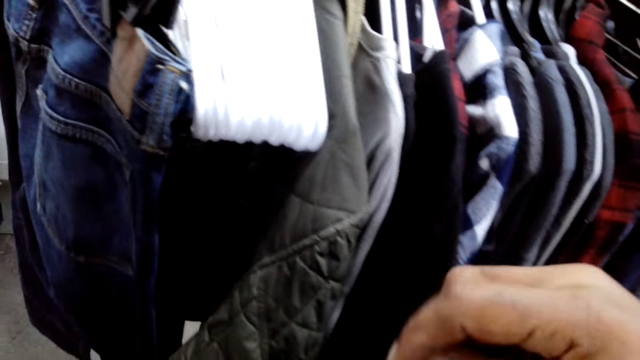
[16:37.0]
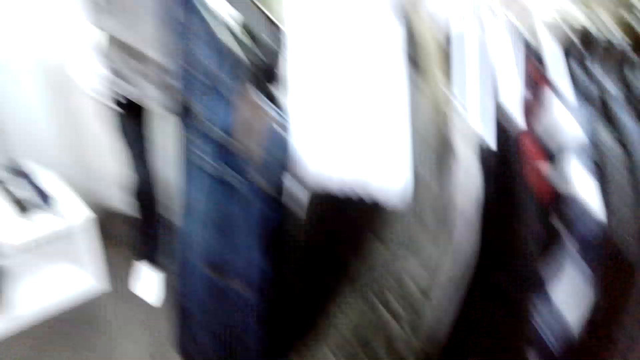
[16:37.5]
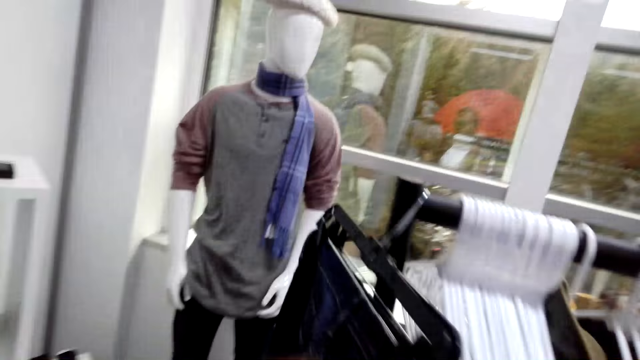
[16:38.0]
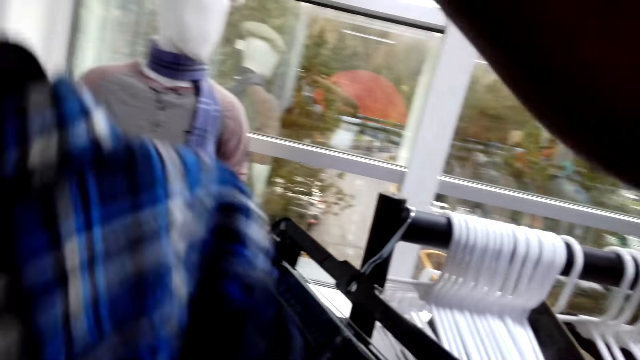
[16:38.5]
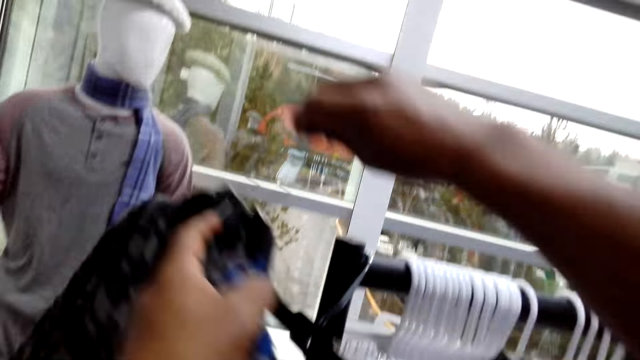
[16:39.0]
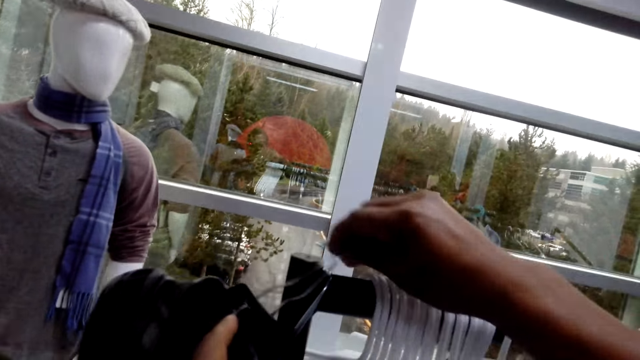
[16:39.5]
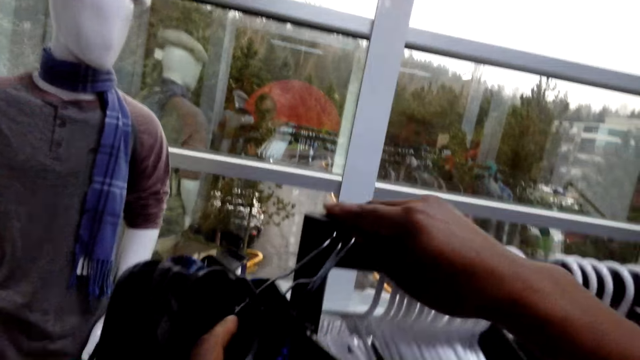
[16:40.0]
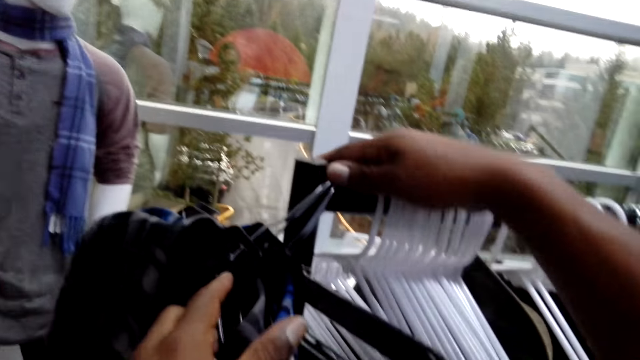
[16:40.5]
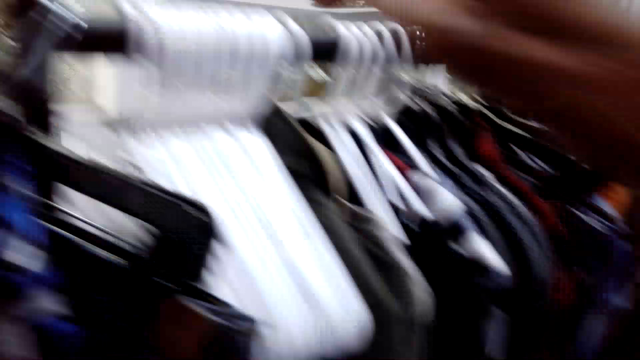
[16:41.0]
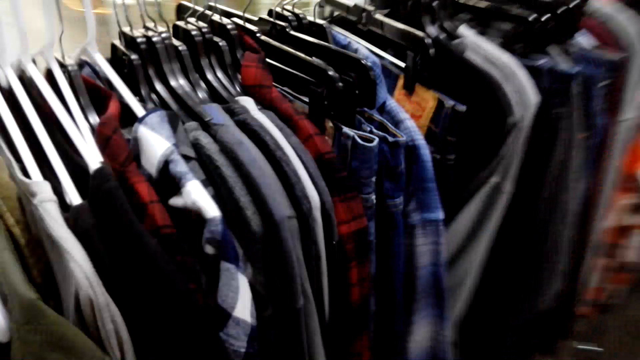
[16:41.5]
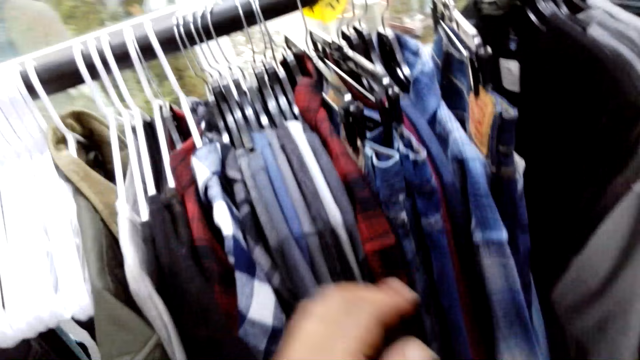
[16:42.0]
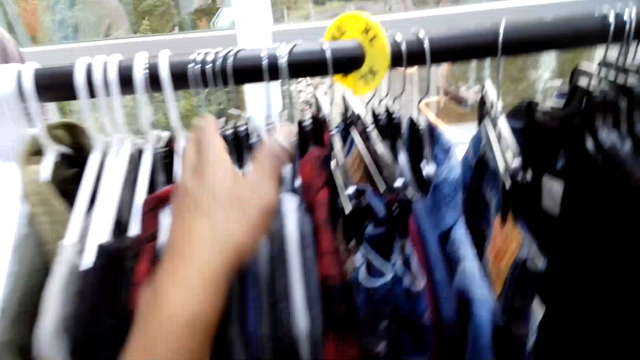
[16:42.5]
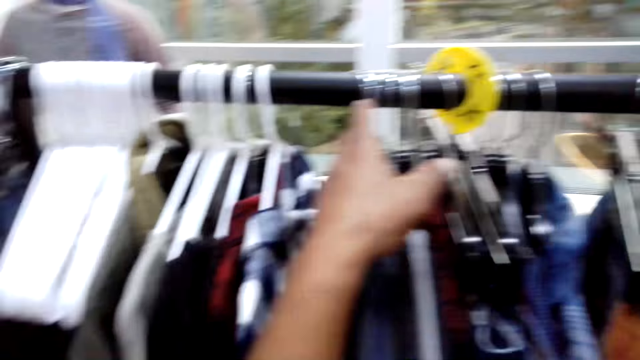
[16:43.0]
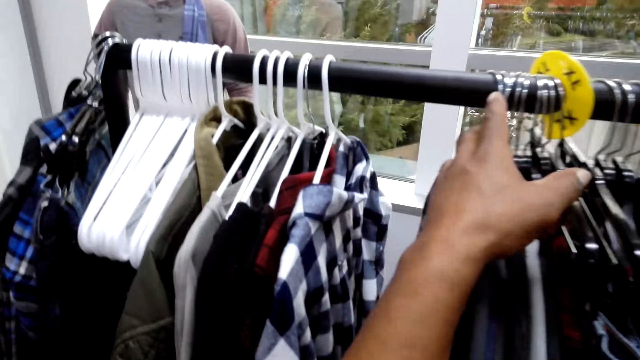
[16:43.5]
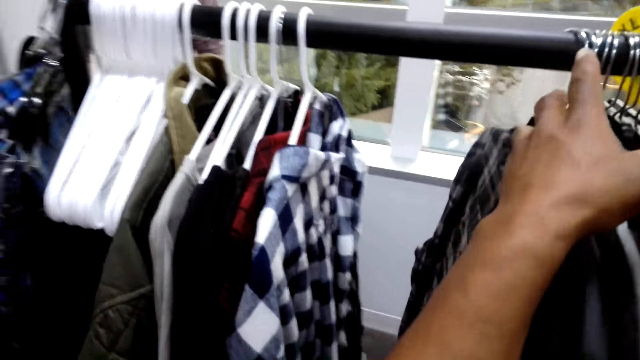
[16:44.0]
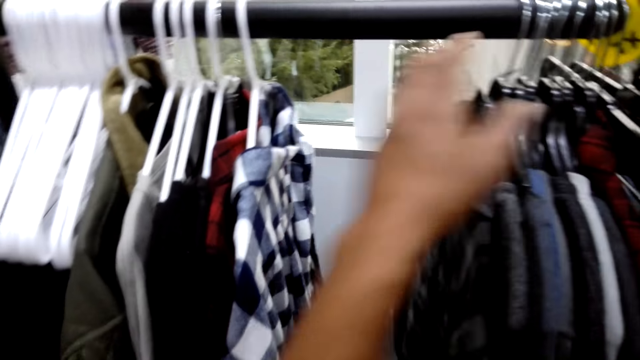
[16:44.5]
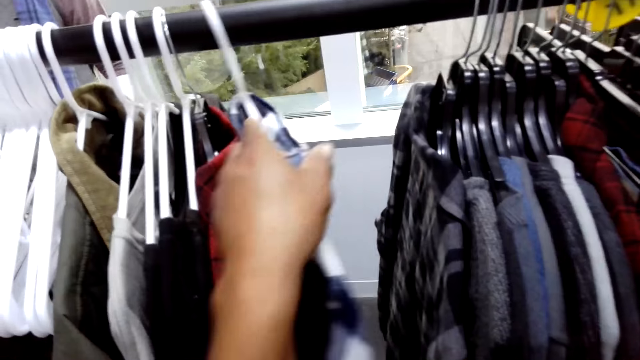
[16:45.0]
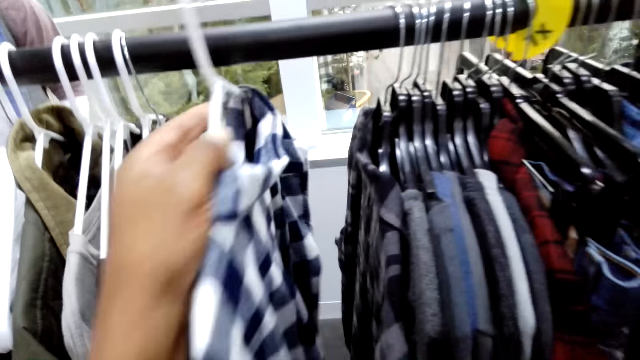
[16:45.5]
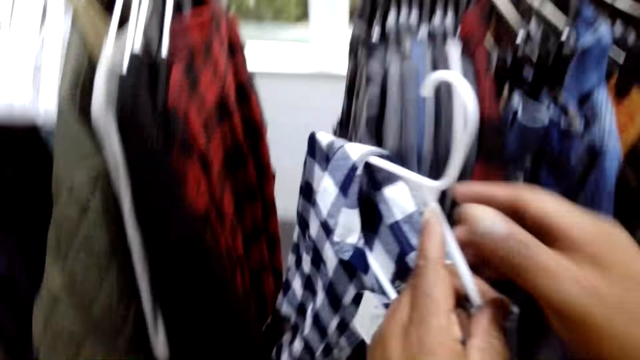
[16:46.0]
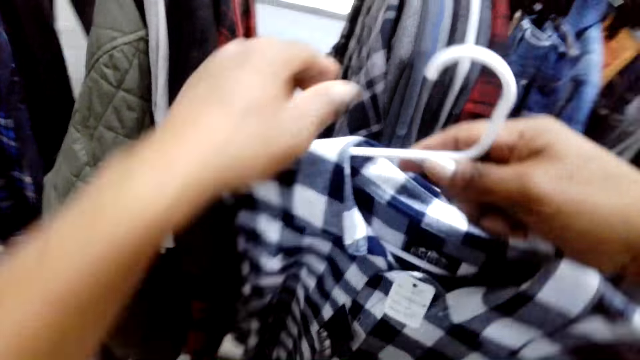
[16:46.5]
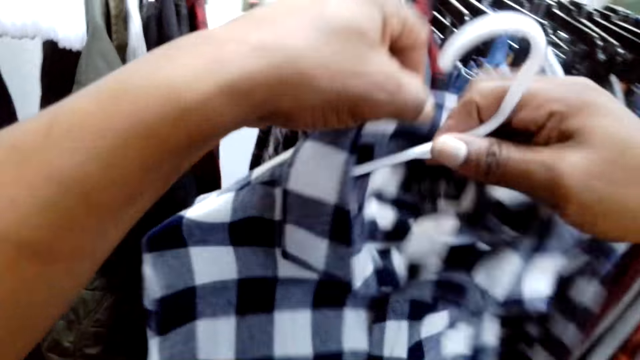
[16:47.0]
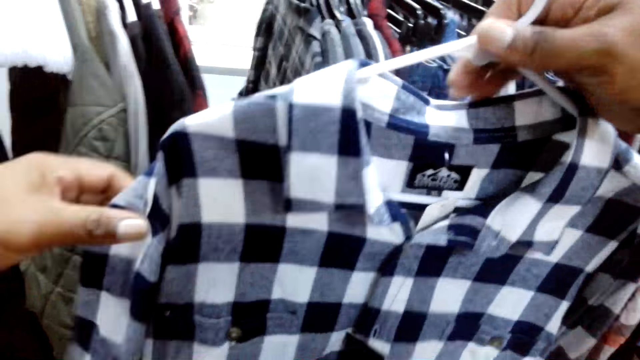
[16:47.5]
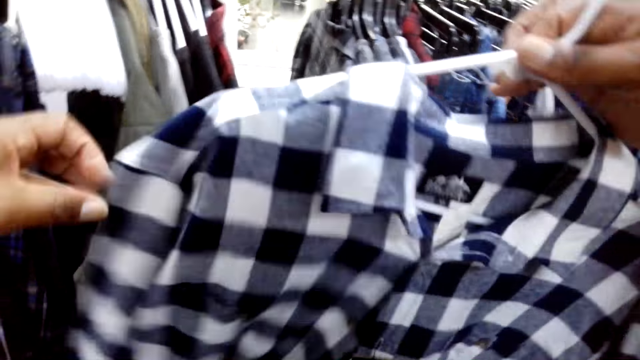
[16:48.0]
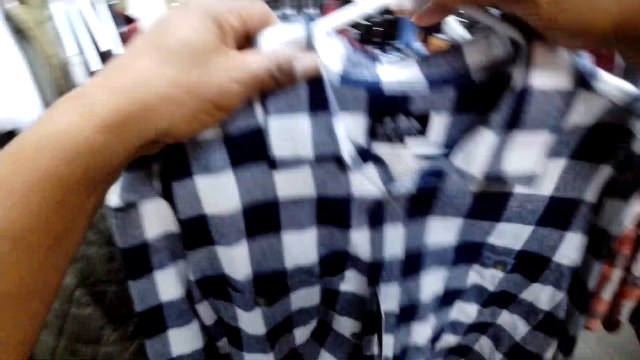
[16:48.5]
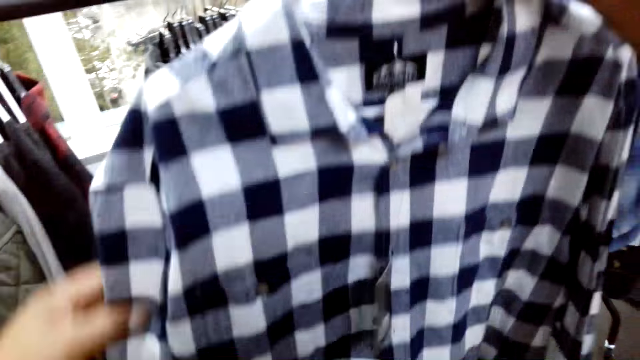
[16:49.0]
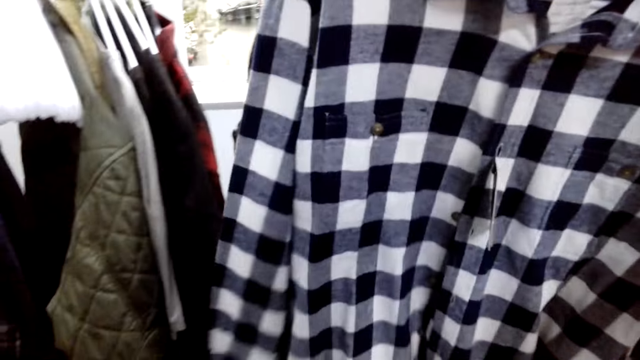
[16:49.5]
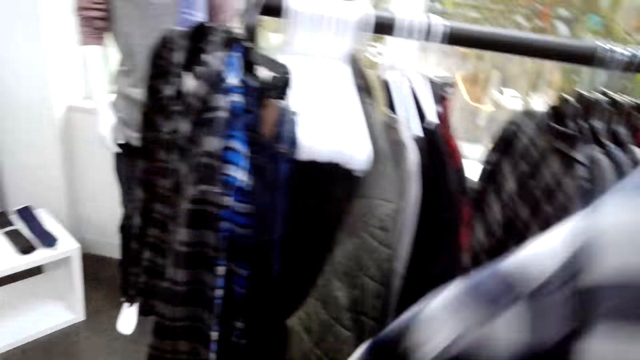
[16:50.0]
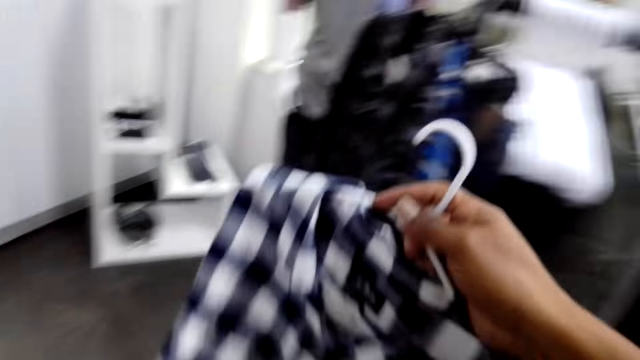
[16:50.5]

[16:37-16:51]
The camera wearer hangs clothes on the clothes stand. They move clothes on the clothes stand. They pick clothes from the clothes stand and adjust the clothes on the hanger.

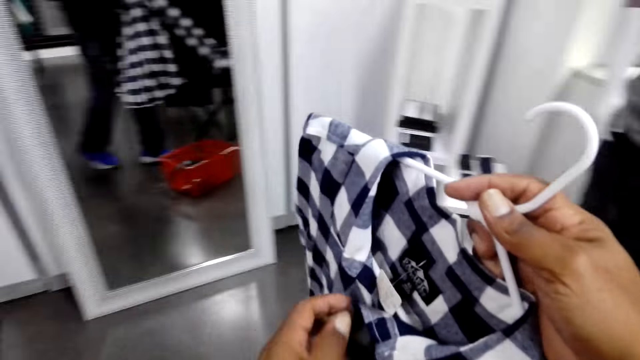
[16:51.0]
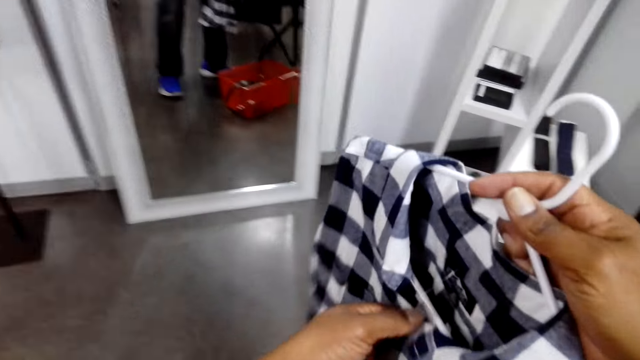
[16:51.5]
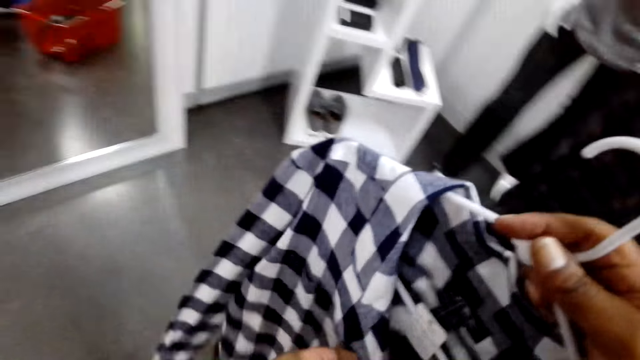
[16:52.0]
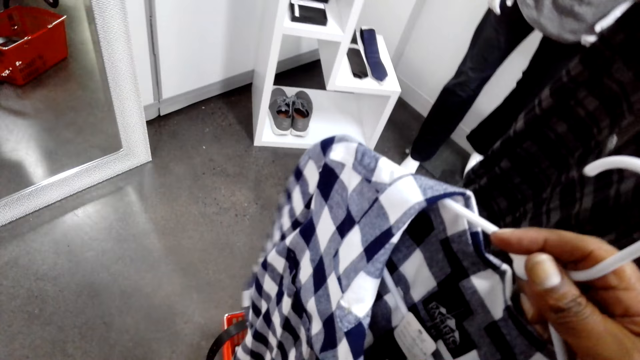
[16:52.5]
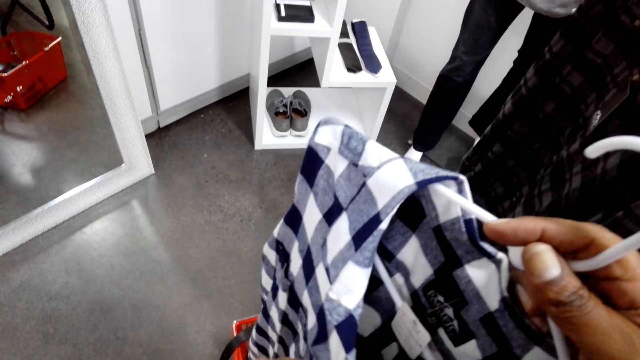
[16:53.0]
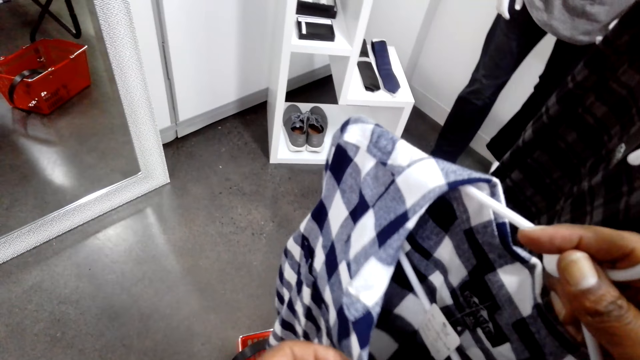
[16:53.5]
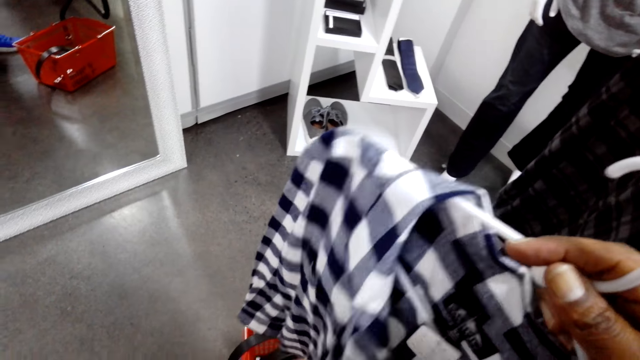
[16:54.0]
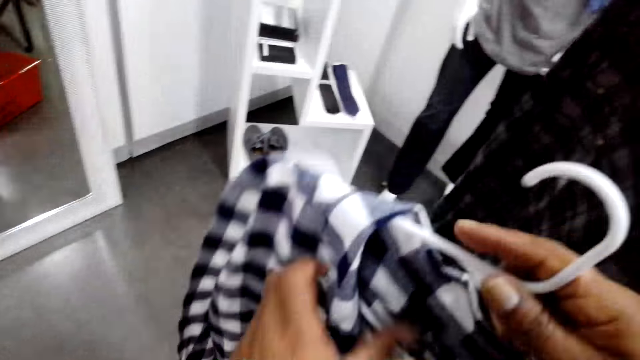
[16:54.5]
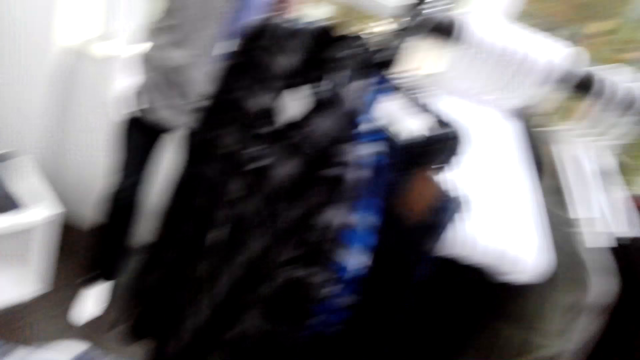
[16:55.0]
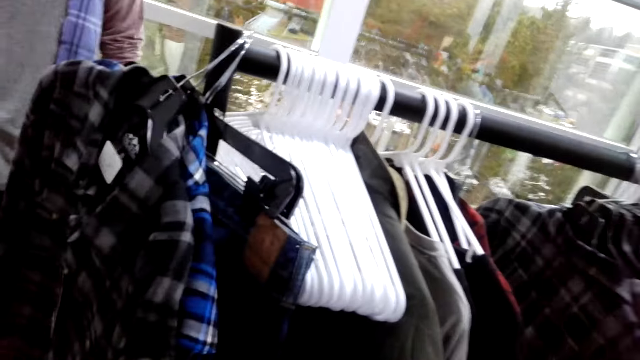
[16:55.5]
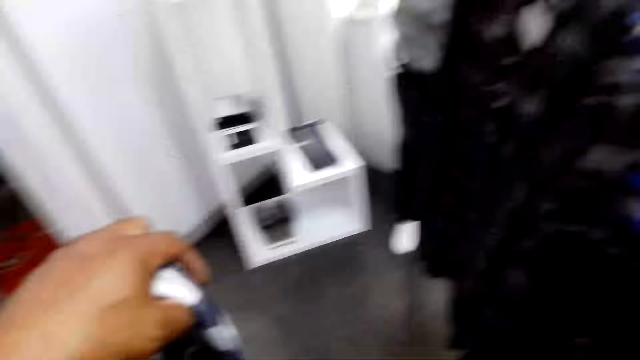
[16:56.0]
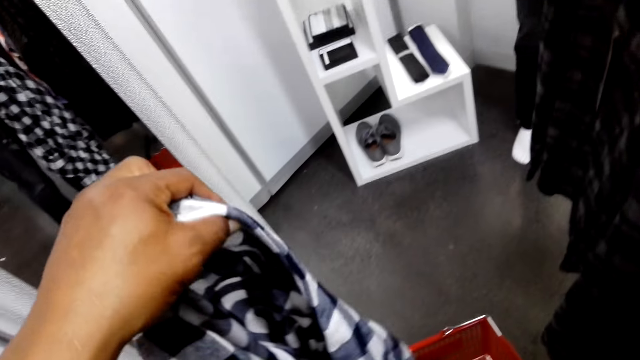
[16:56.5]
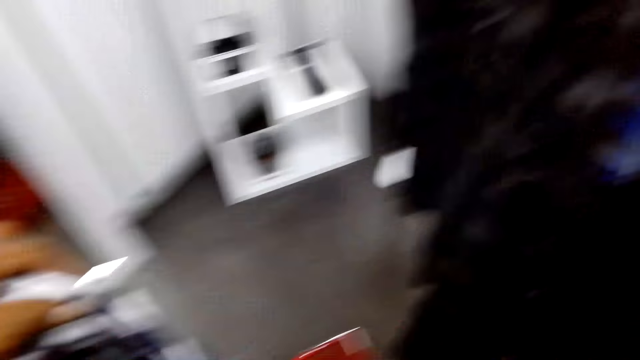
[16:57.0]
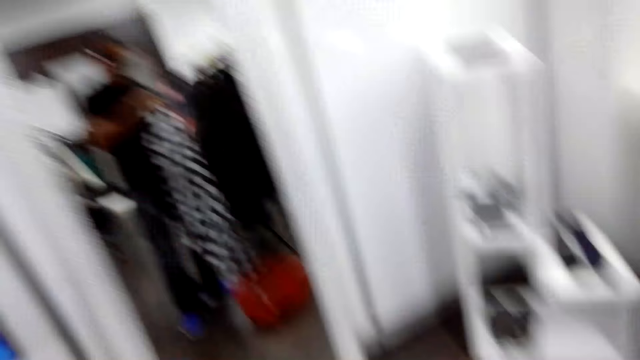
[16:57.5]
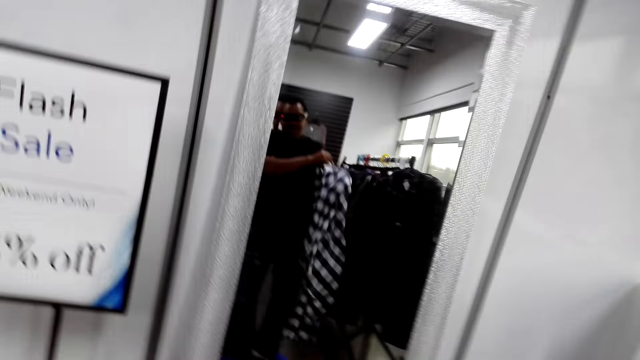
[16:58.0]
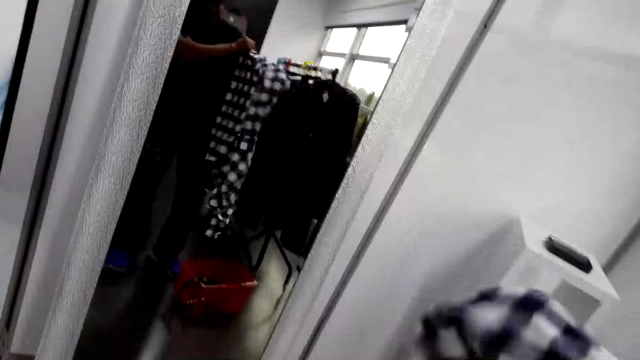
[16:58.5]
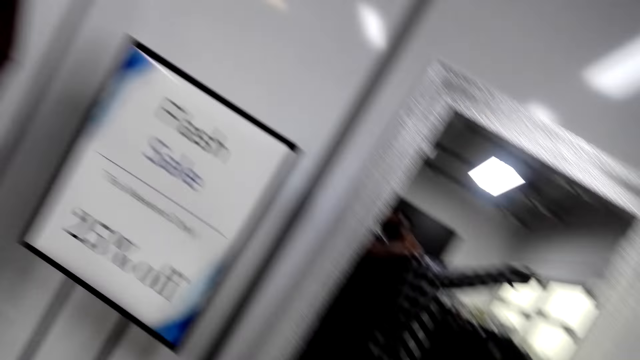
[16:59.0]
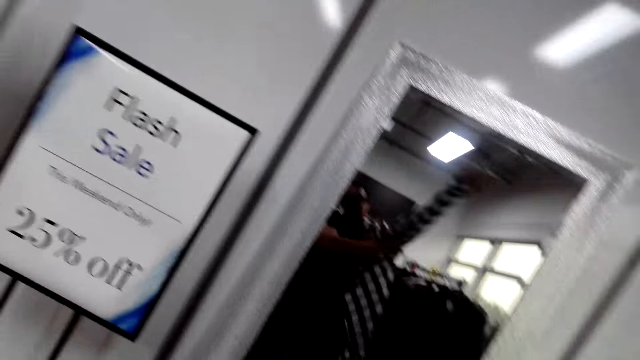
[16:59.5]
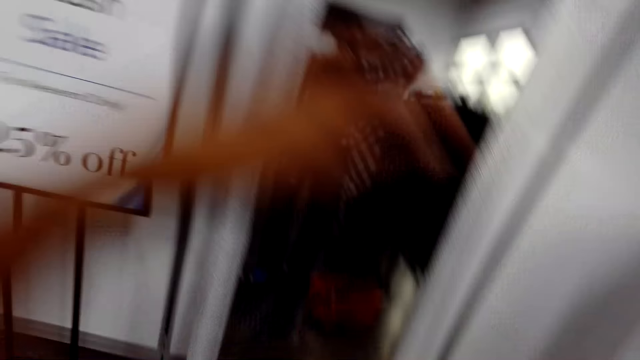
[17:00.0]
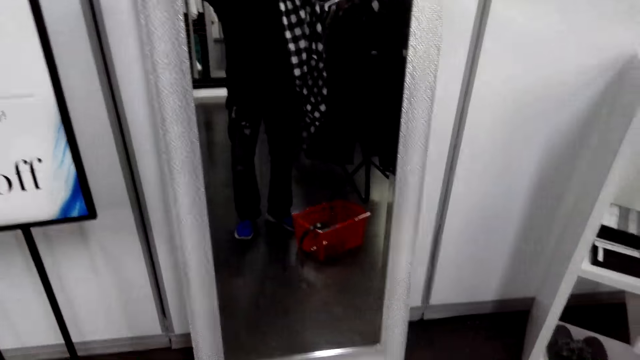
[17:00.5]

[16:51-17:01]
The camera wearer removes the clothes from the hanger. They wear the shirt.
